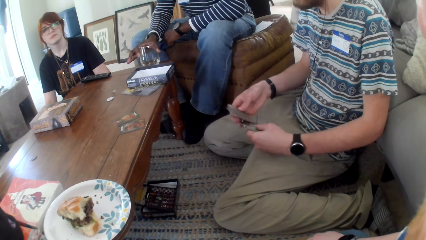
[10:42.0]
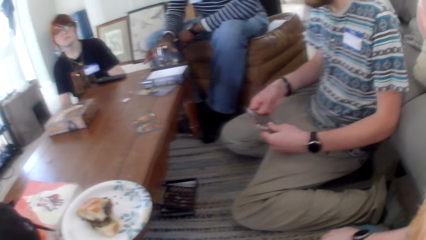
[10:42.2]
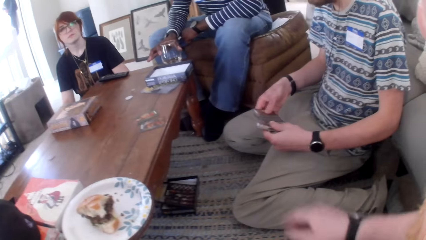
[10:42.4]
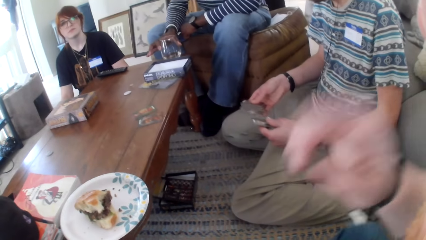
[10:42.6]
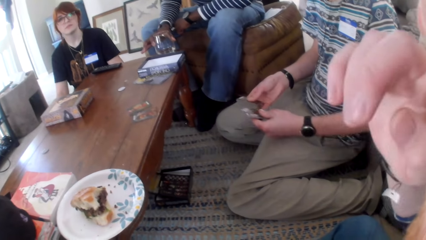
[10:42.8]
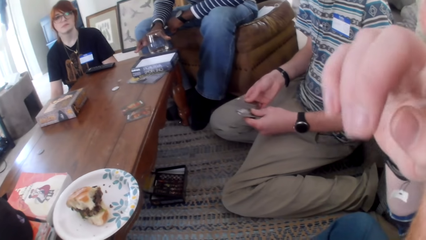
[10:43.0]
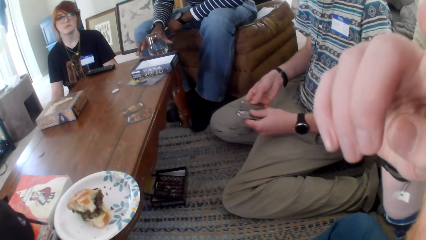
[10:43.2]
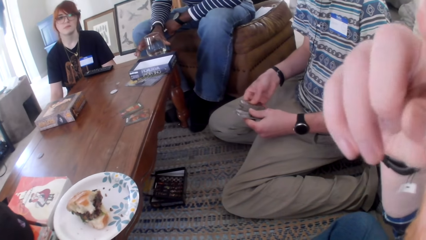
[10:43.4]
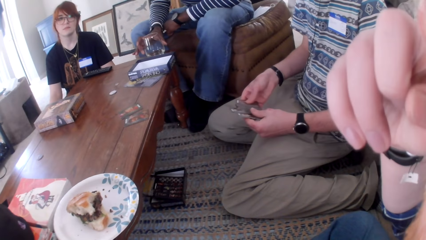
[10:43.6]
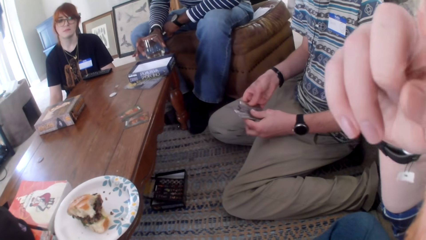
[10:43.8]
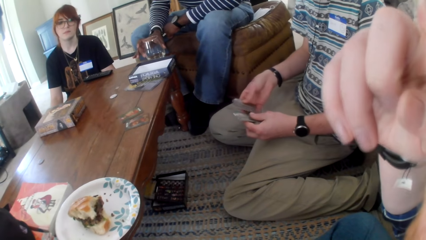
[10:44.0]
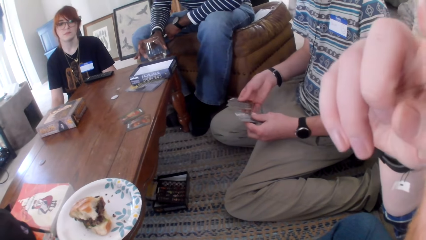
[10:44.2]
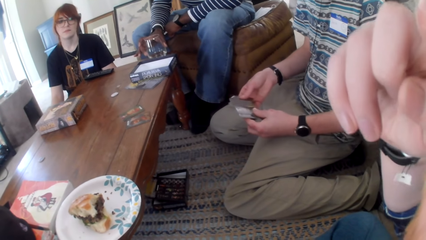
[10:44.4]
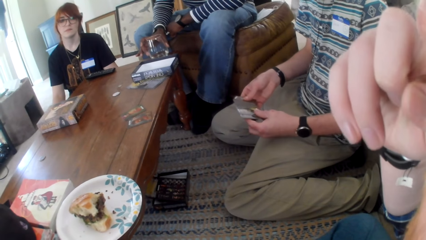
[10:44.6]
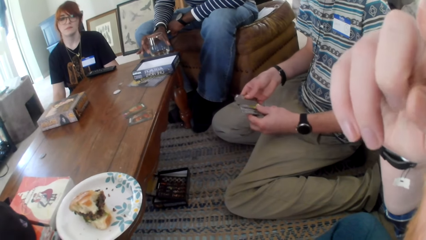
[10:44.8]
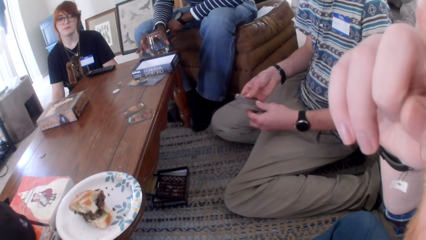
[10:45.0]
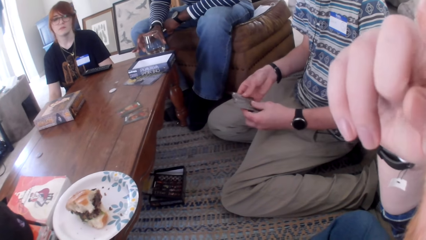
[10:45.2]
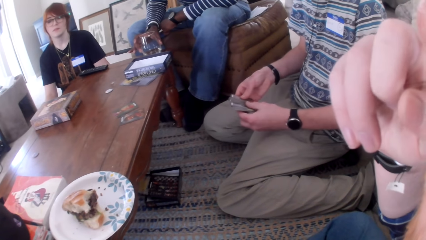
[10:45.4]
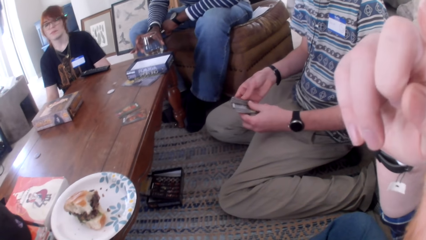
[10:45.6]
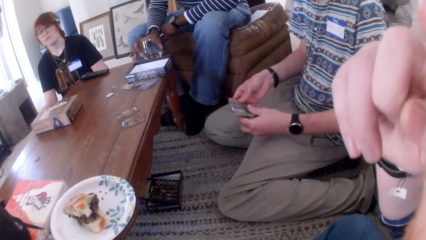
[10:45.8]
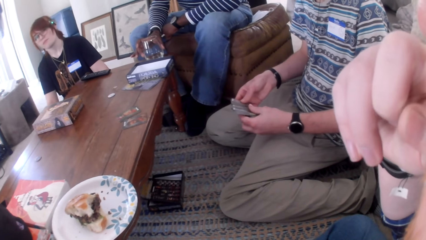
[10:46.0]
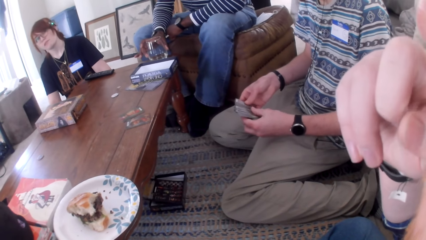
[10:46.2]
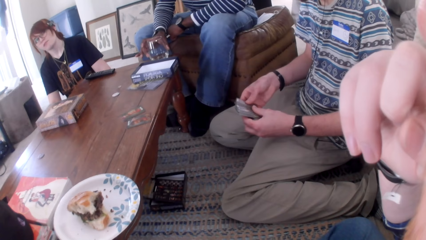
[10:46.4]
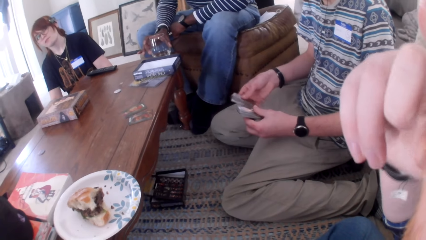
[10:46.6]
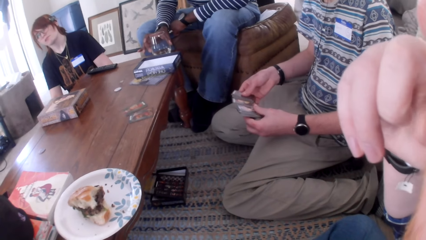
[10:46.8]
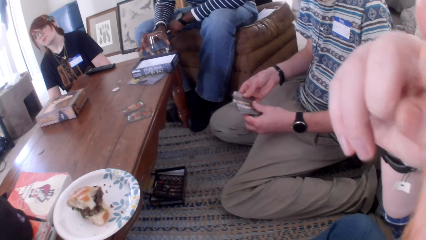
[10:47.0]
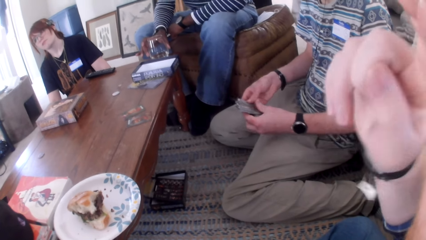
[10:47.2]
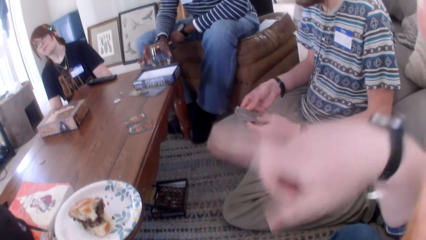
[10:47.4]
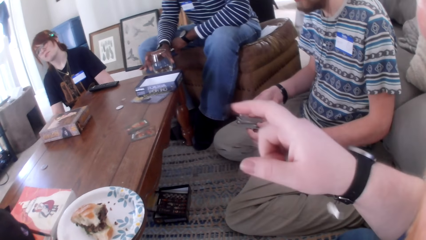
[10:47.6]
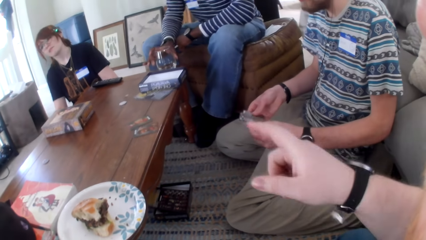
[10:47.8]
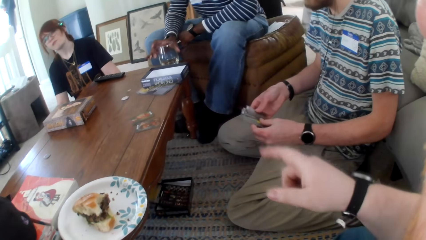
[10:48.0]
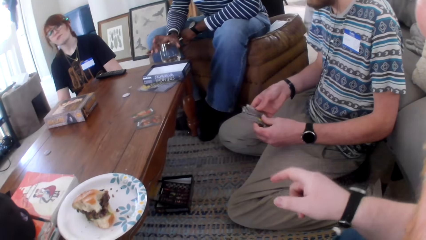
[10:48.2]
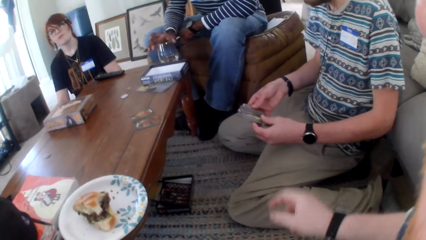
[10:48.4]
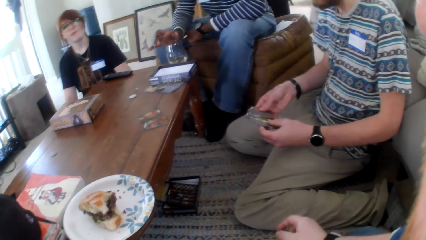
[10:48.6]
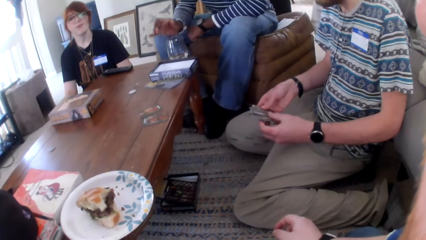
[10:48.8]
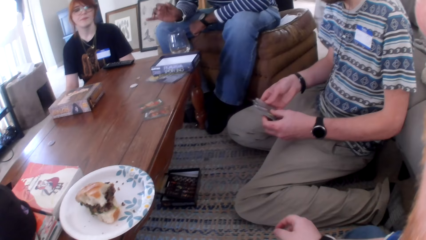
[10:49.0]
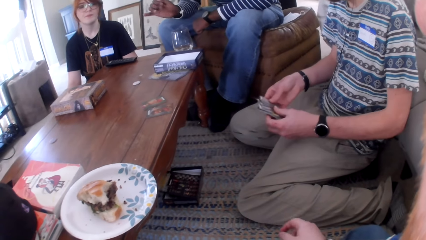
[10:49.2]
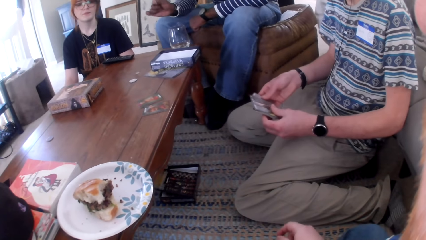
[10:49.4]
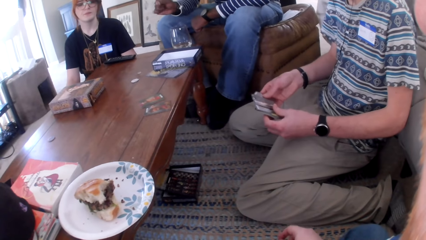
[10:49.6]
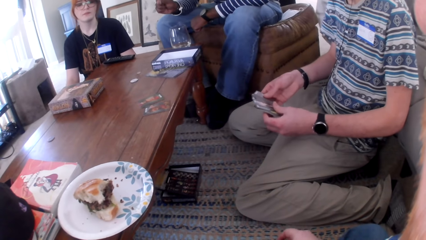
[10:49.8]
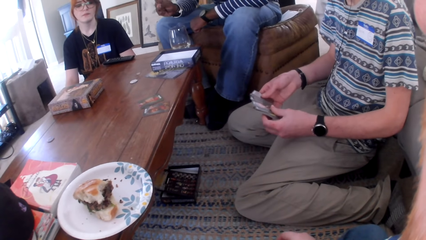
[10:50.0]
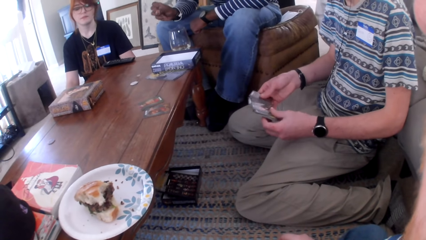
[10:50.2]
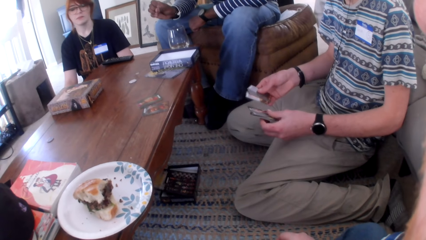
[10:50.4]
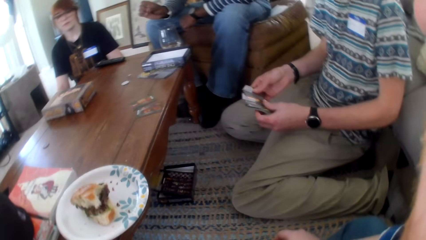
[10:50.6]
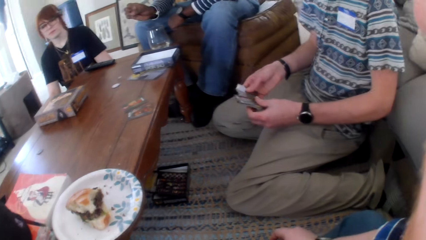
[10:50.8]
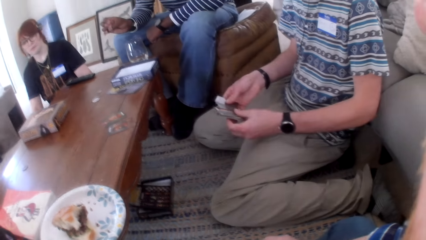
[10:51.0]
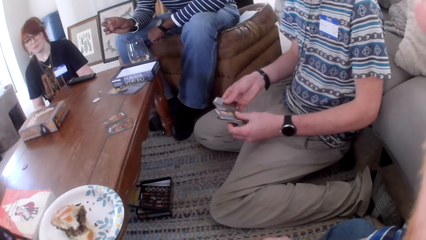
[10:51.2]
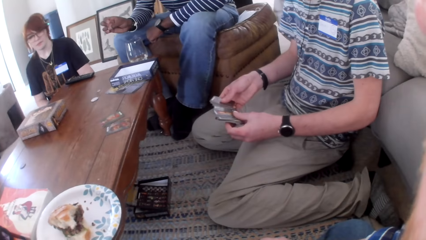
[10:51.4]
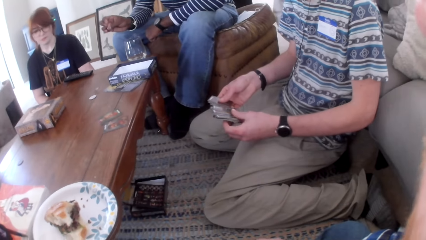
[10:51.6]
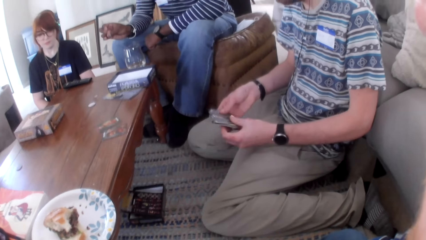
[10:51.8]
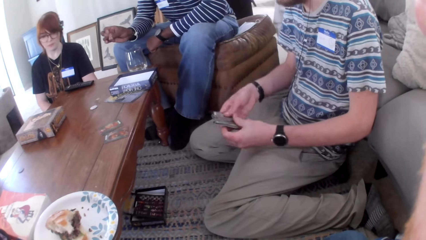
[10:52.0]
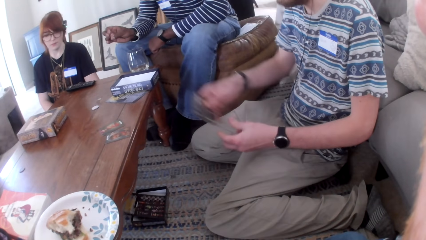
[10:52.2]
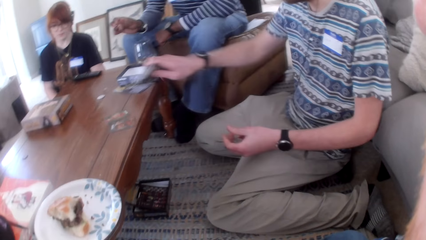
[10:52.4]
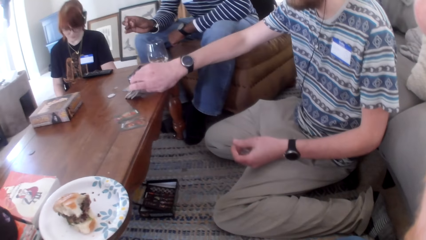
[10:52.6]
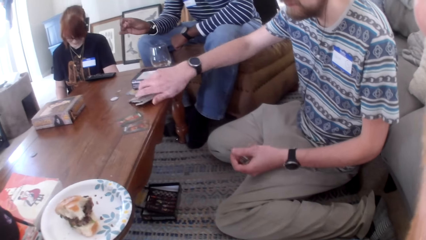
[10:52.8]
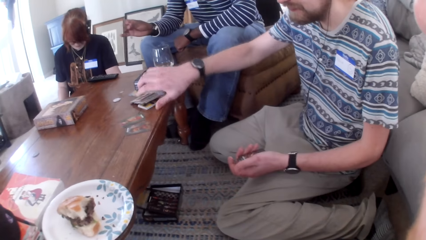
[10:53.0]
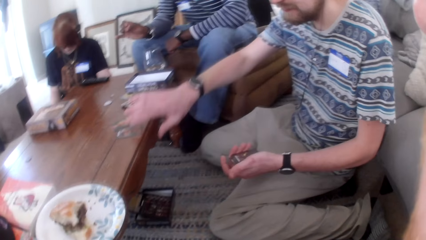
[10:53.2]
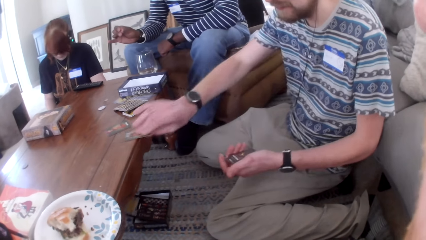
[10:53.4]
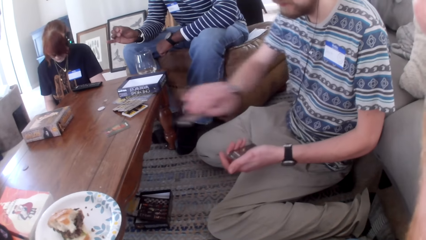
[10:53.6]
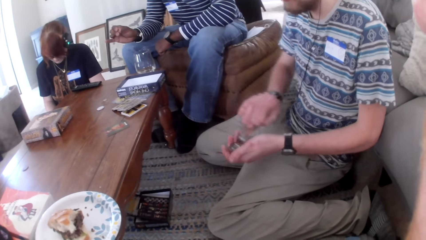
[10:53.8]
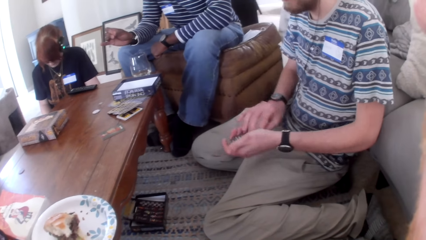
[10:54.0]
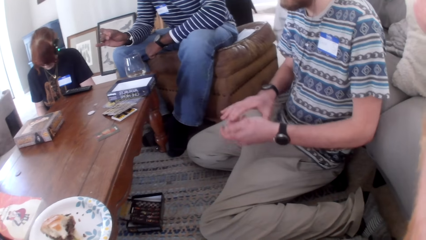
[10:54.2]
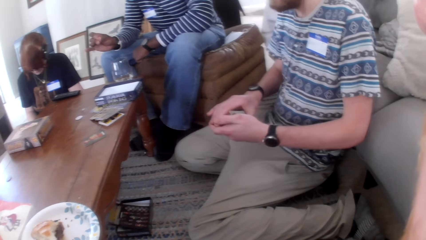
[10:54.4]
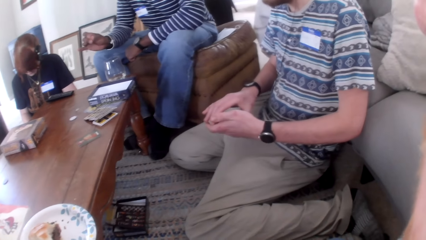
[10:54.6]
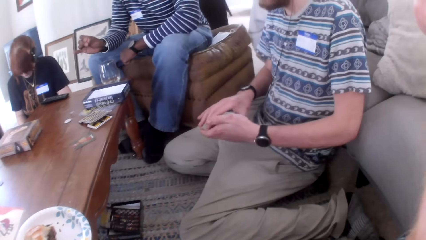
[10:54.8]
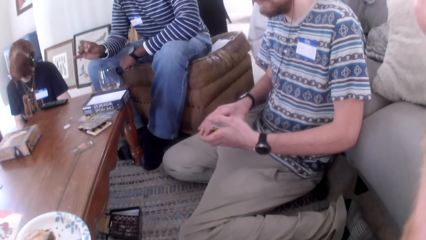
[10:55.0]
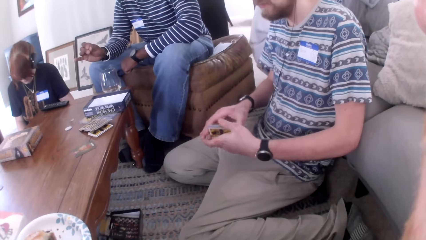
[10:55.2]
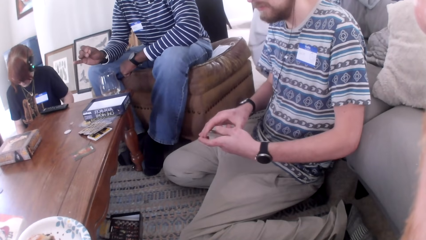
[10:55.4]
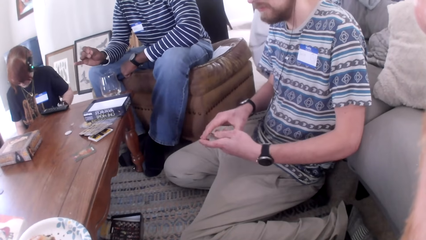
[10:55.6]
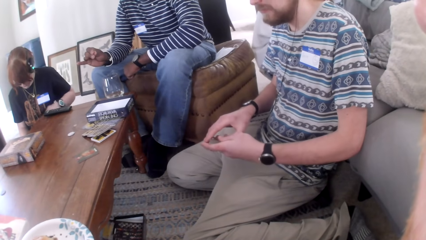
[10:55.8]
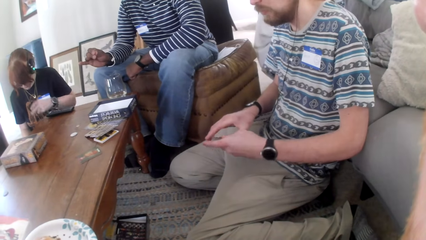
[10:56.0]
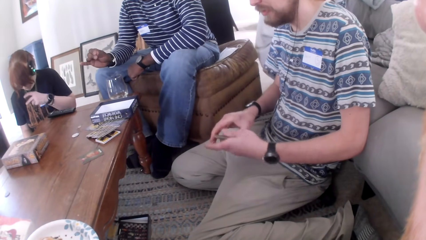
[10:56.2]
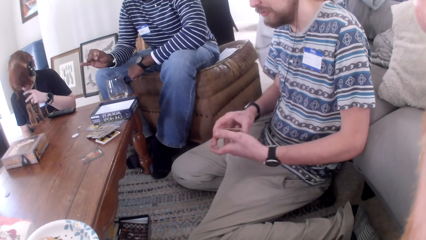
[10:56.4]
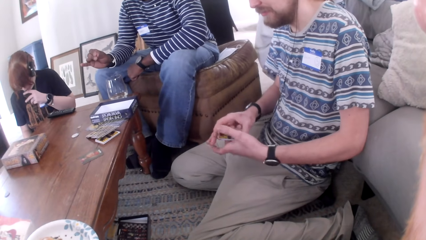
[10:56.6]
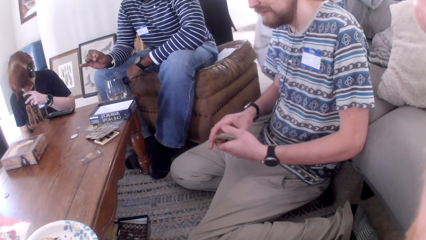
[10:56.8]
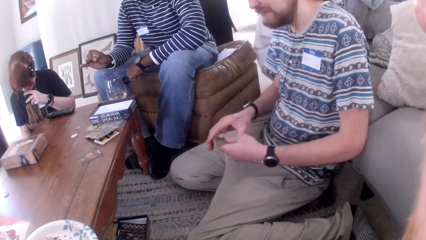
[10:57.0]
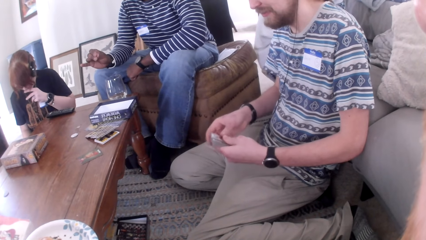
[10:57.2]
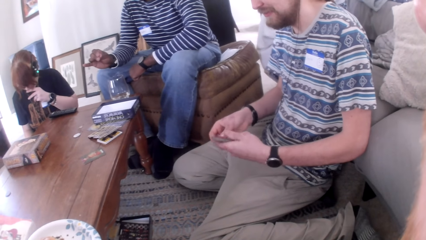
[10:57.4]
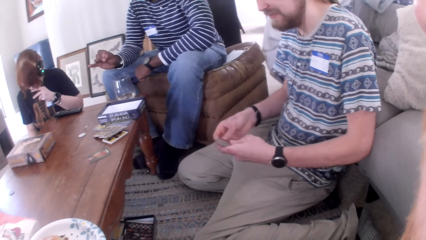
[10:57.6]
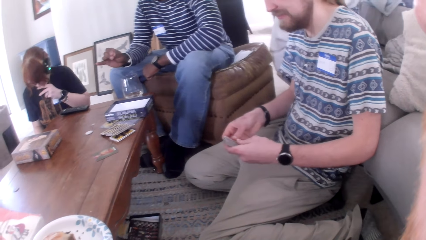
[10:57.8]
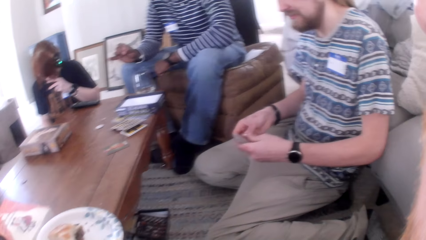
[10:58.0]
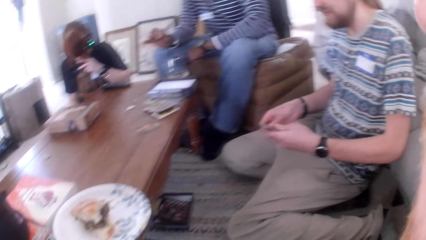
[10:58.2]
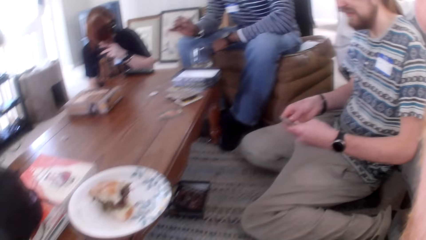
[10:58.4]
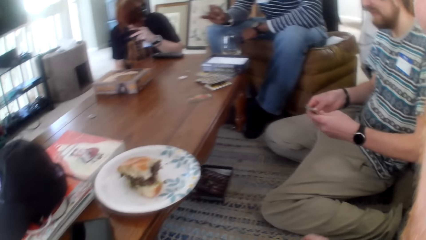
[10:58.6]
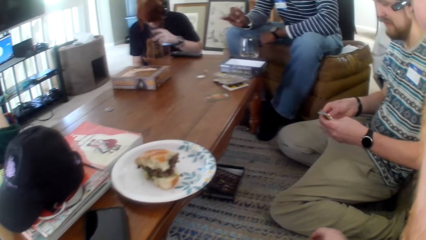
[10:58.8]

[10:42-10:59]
A man puts the glass of water on the table. The camera wearer talks and moves a hand. They talk. Another man shuffles cards. The camera wearer moves a hand, points at the table, talks, and moves a hand. The first man moves a hand. The other man talks and puts cards on the table. The other man talks, picks a card from the table, and talks.
